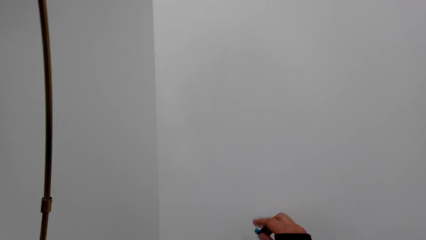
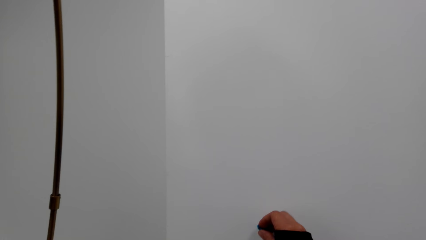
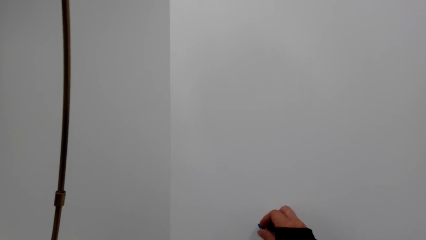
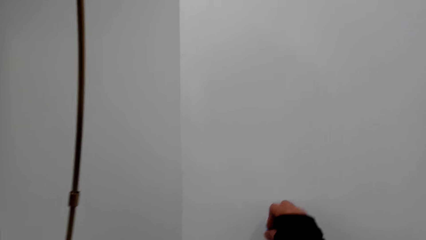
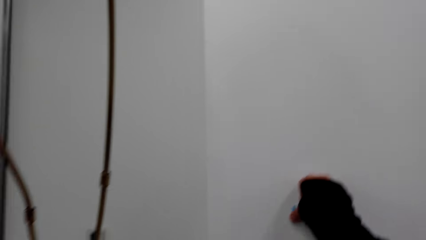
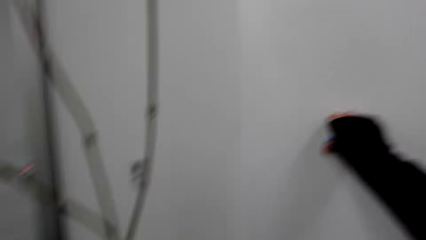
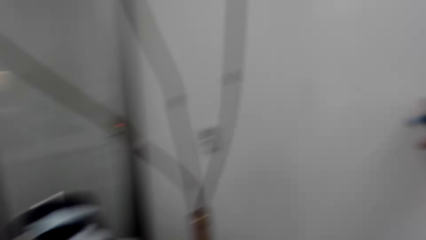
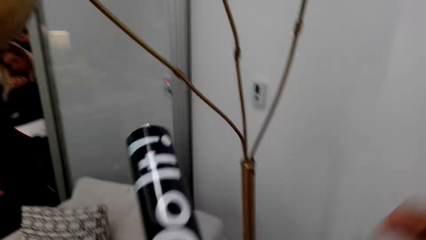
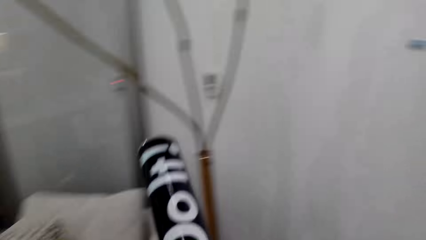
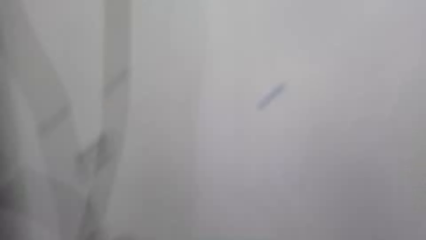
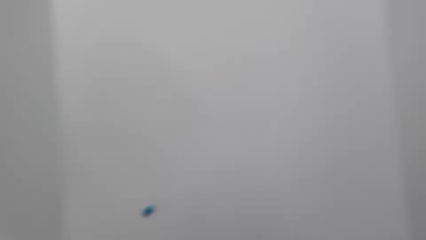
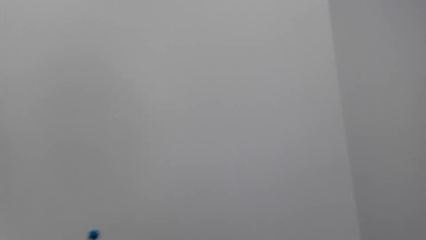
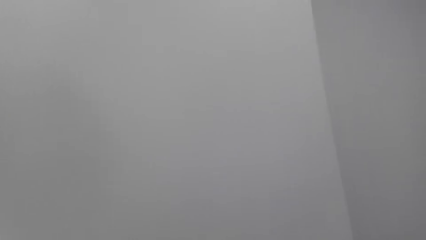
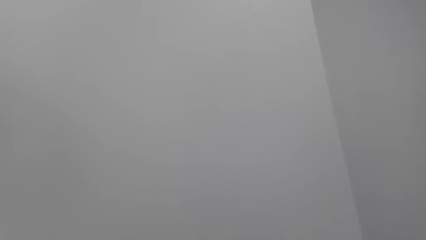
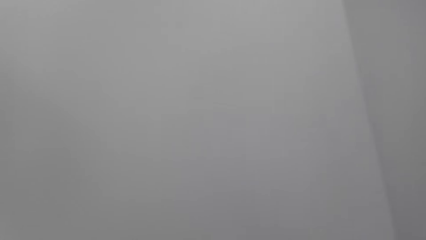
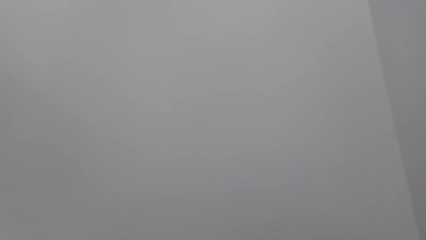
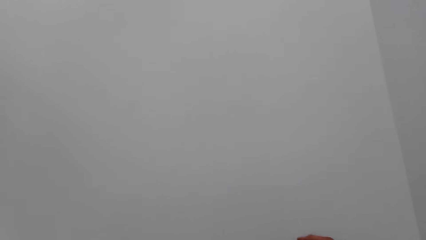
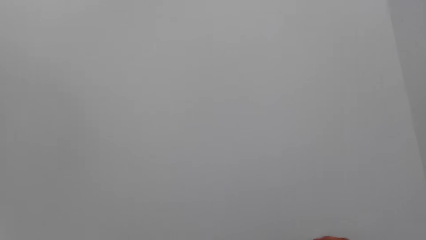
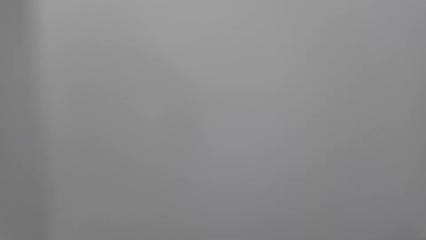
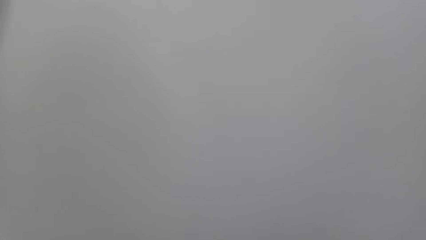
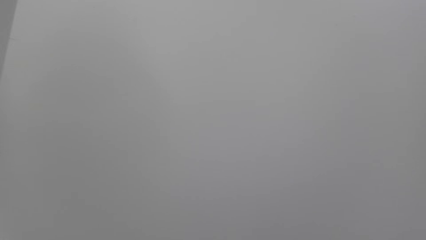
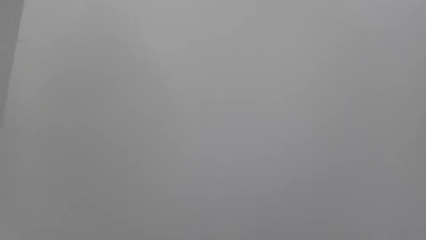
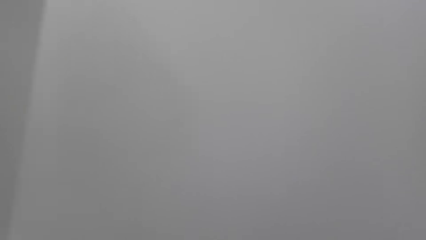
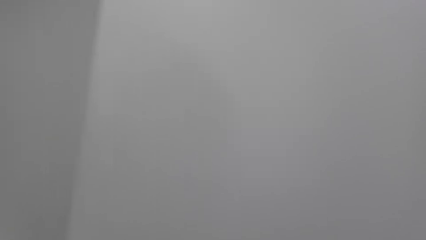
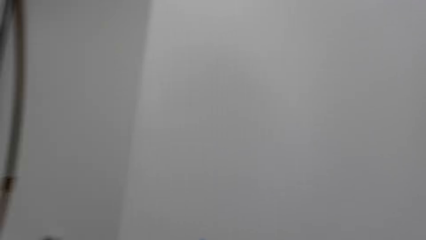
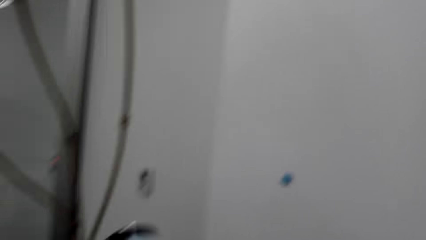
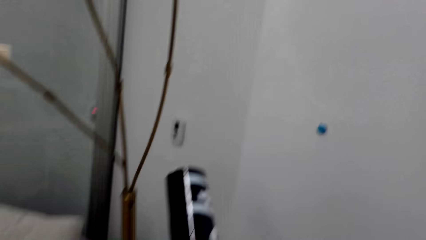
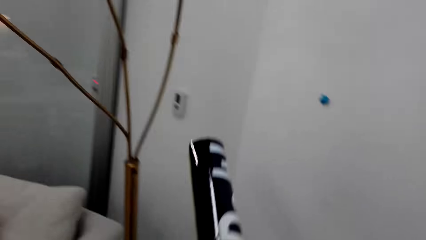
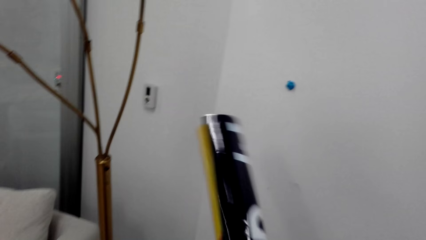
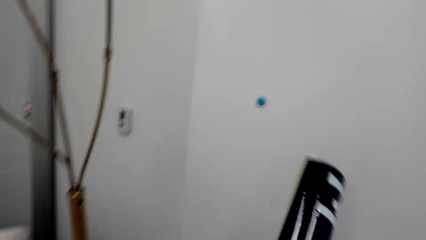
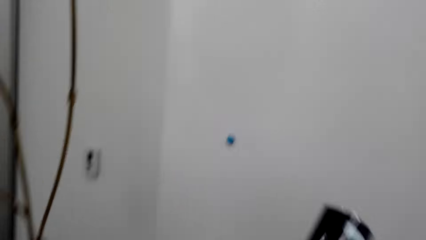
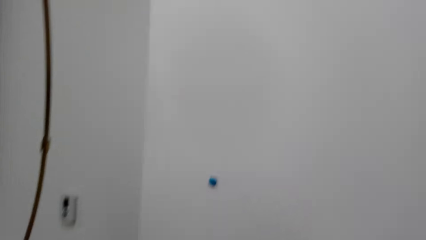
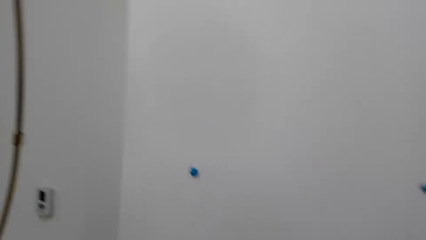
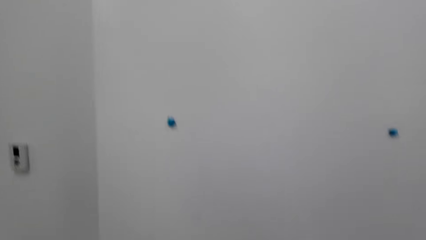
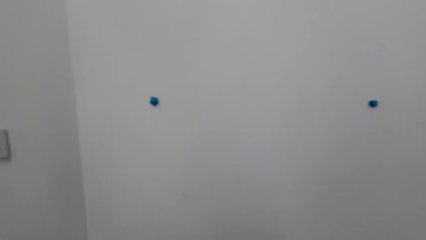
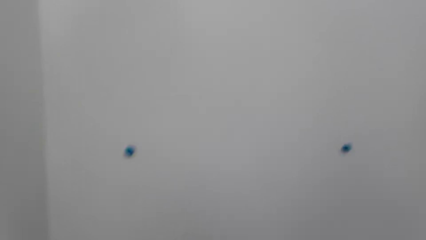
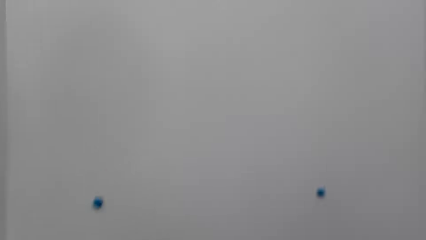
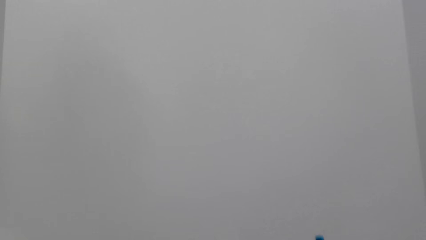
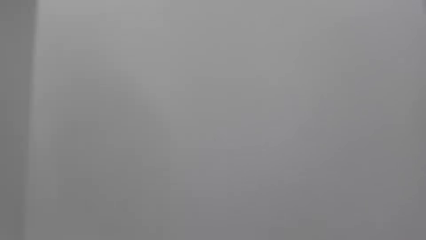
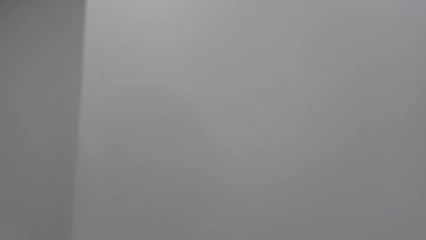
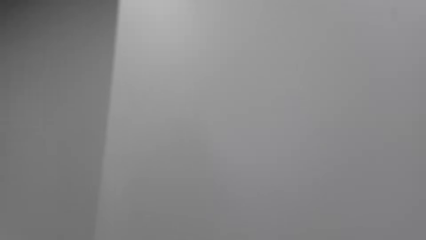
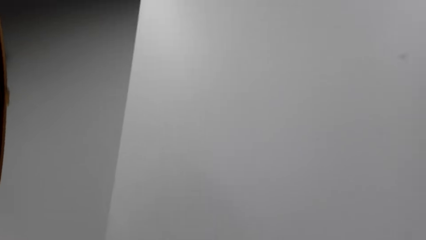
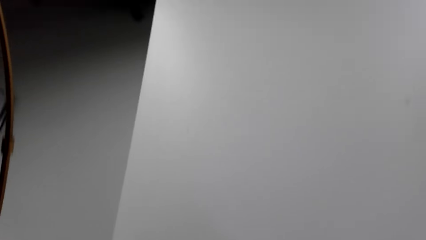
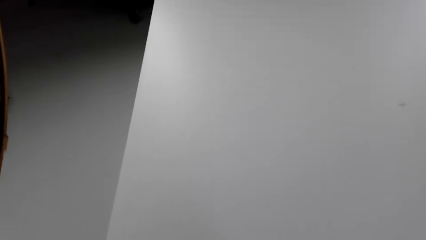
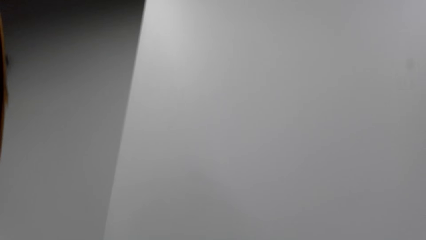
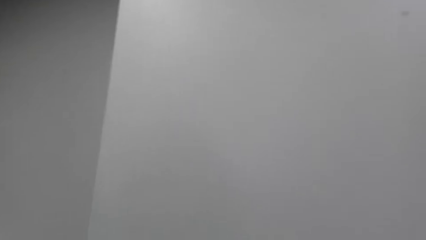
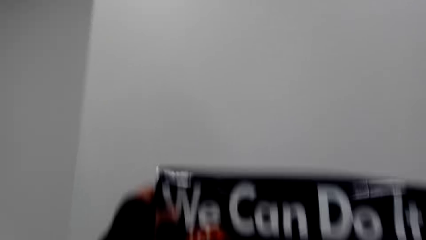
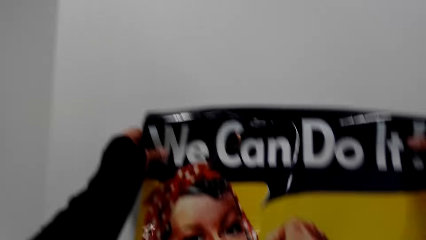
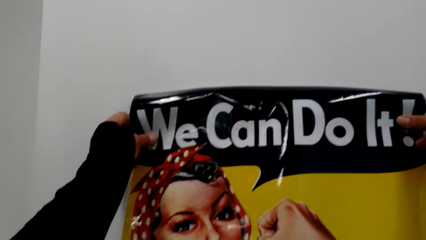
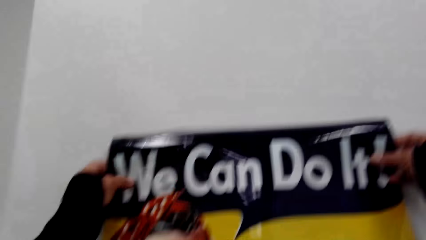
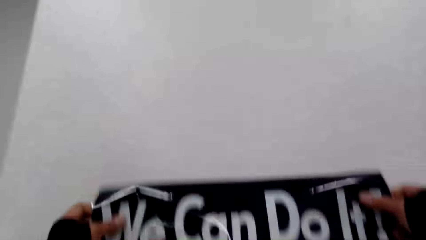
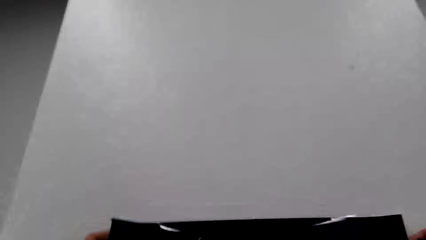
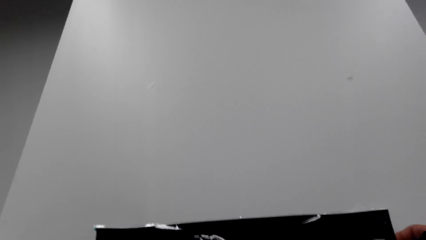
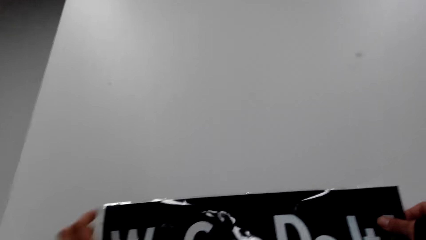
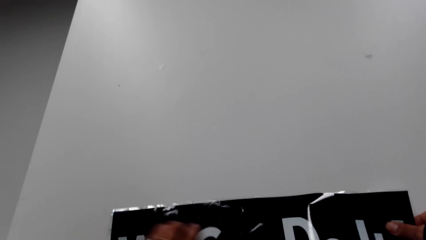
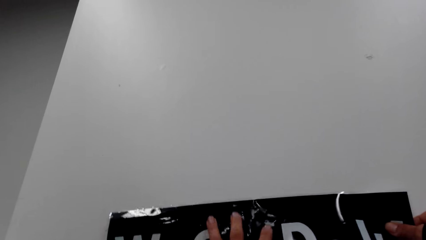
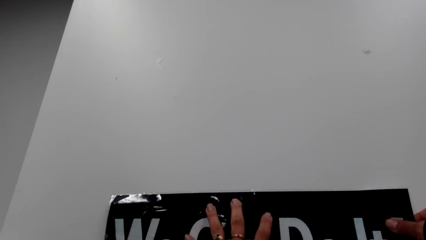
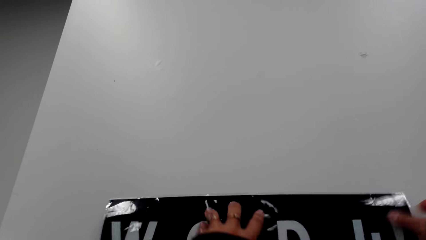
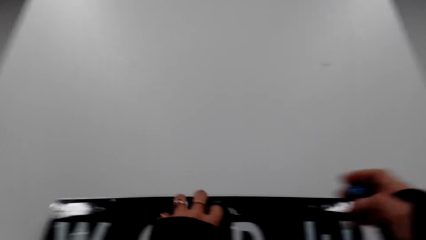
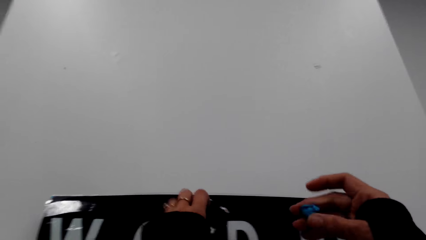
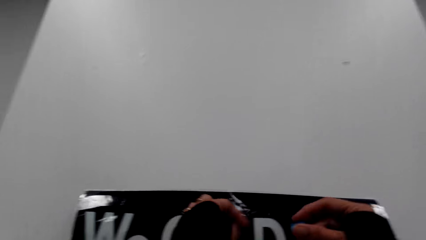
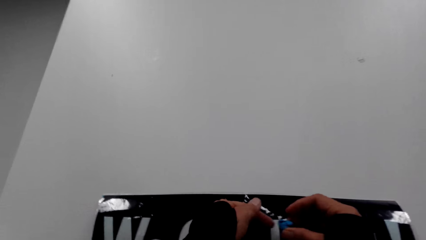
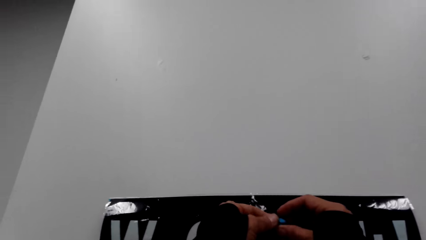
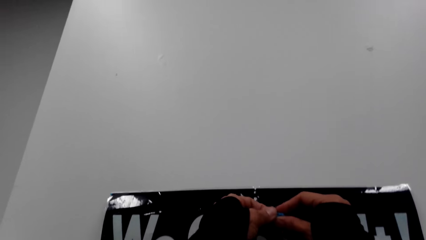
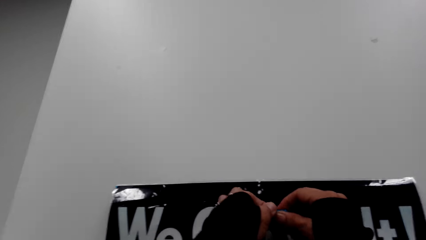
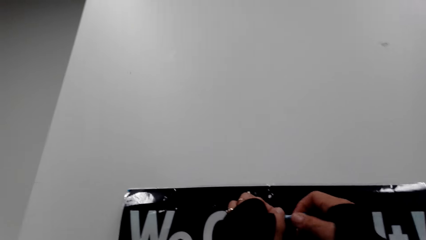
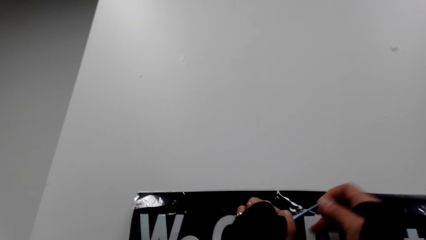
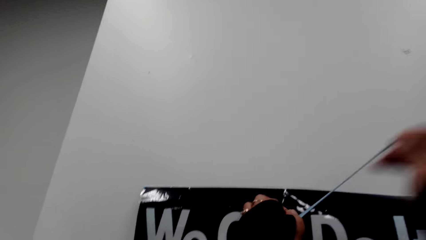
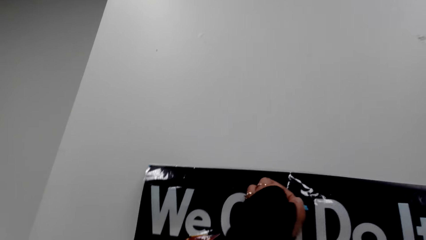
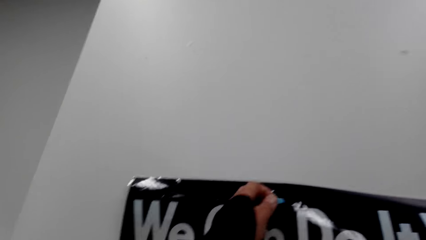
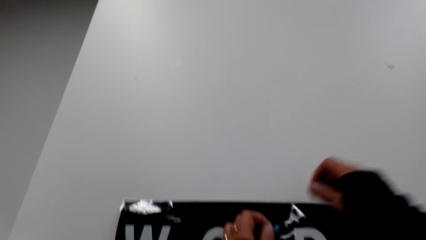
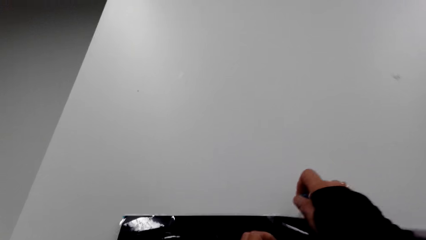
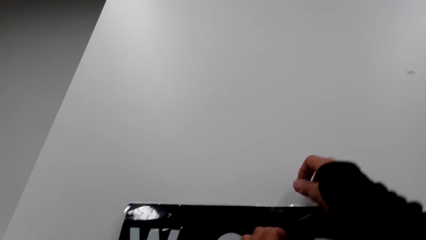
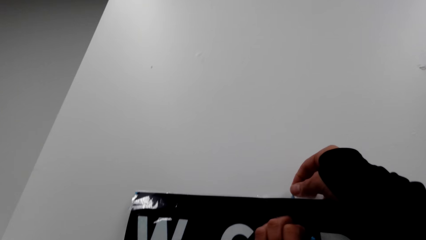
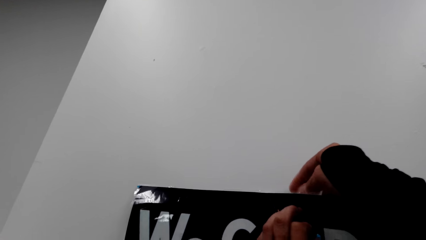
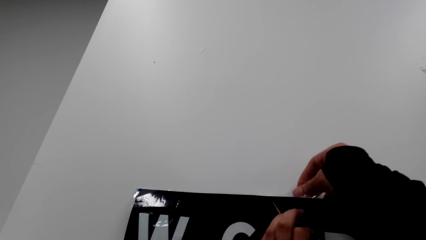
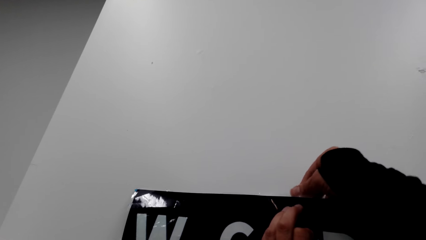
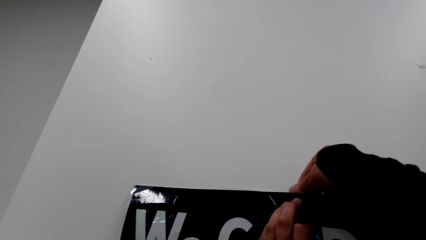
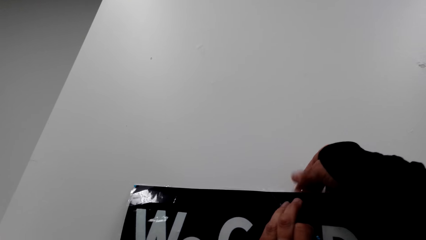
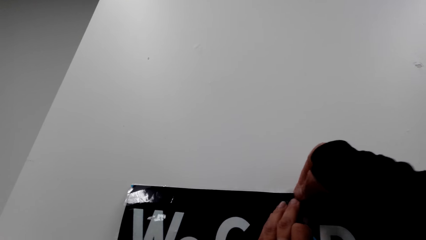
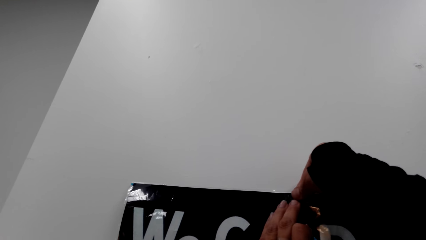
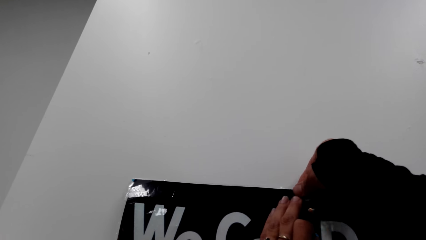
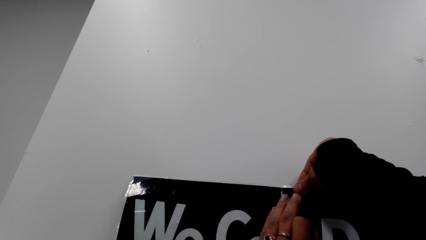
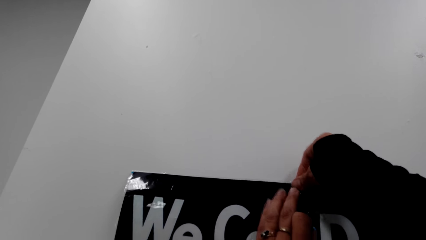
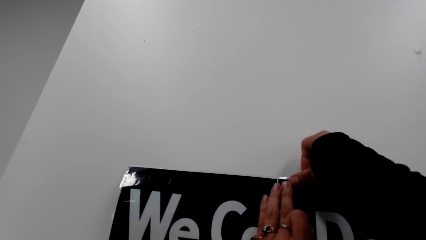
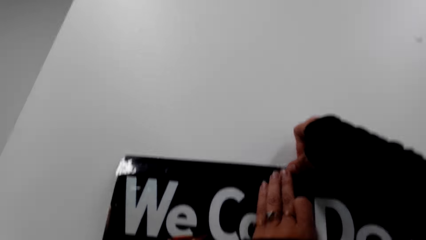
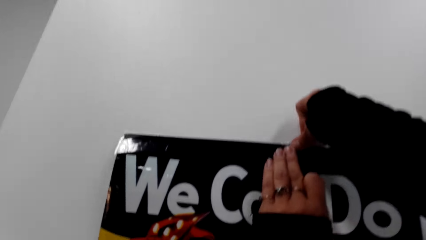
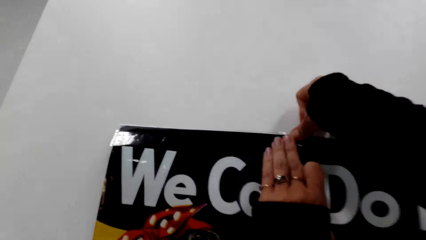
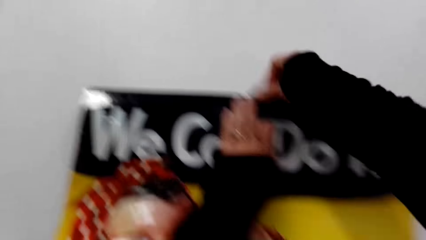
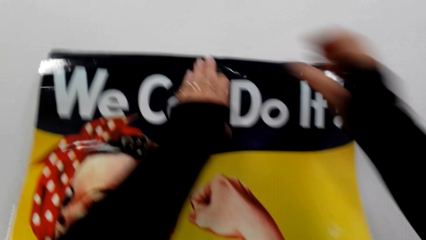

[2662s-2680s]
The camera wearer moves the hand. They look around. They lift the wall art. They put the wall art on the wall. They unfold the painting. They pull the rubber band. They put the rubber band on the wall art. They stick the painting on the wall.
